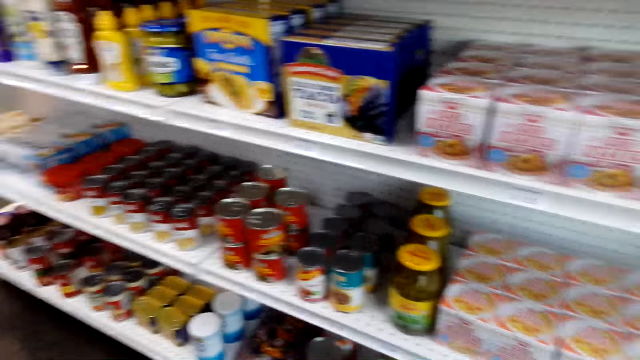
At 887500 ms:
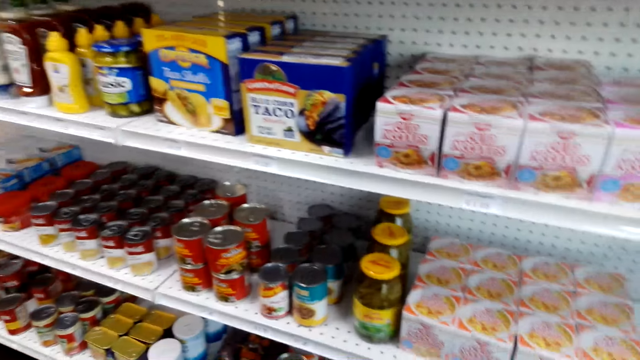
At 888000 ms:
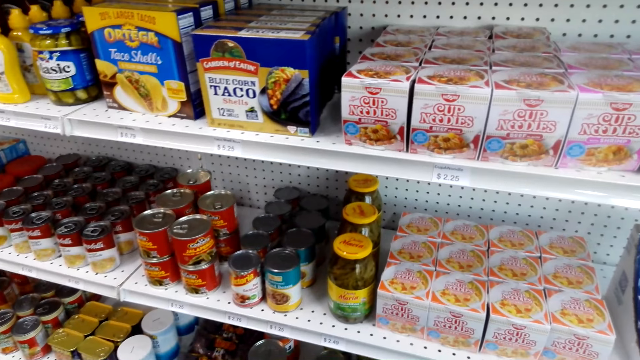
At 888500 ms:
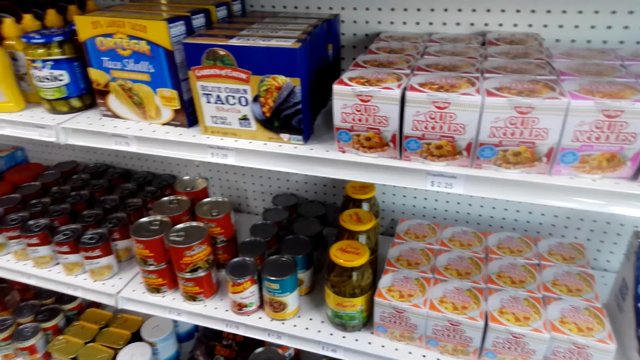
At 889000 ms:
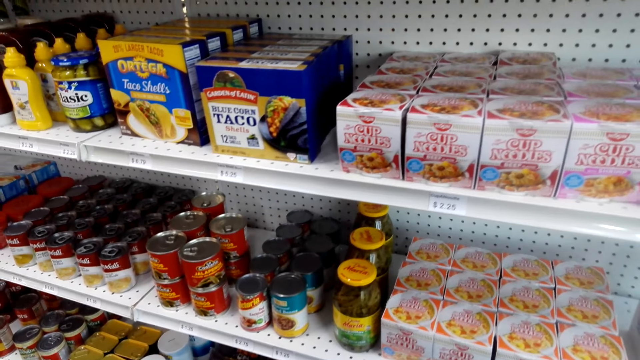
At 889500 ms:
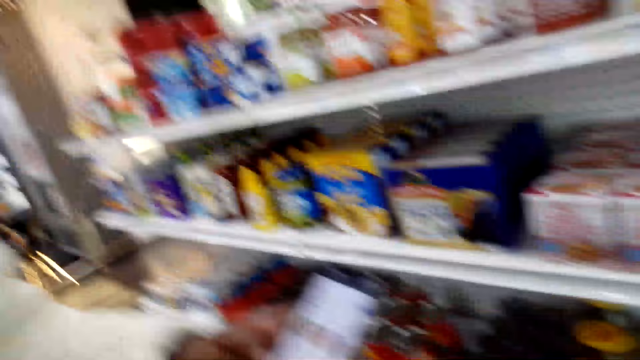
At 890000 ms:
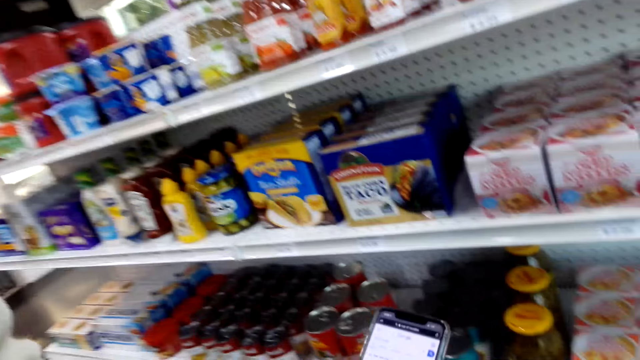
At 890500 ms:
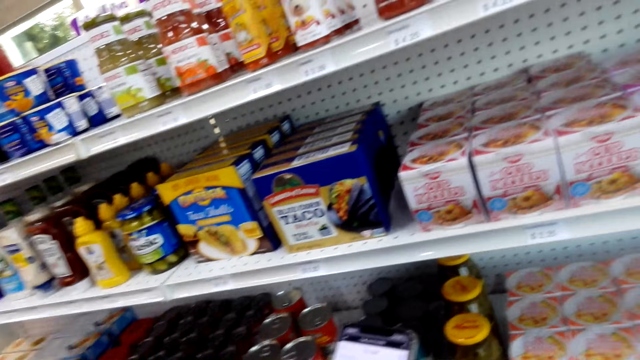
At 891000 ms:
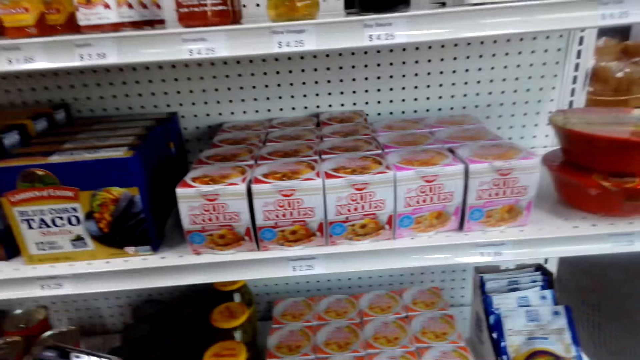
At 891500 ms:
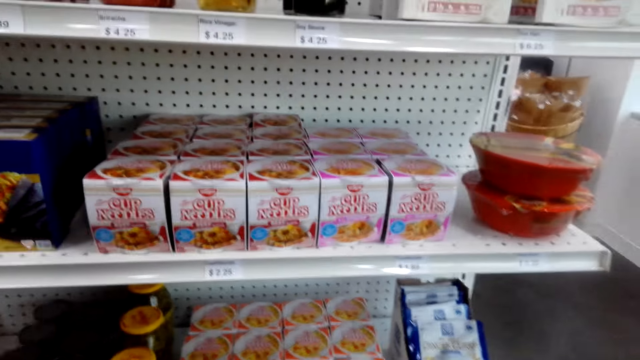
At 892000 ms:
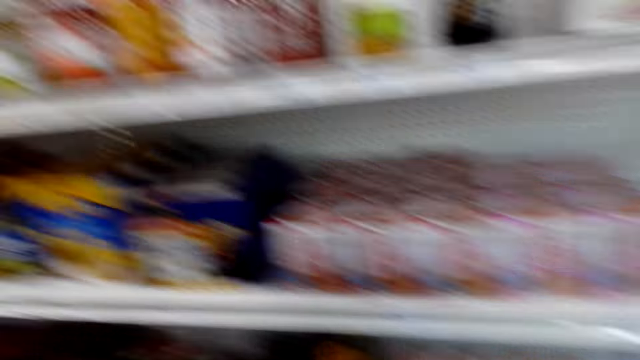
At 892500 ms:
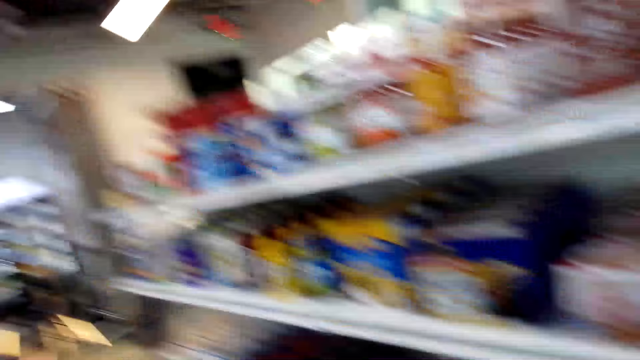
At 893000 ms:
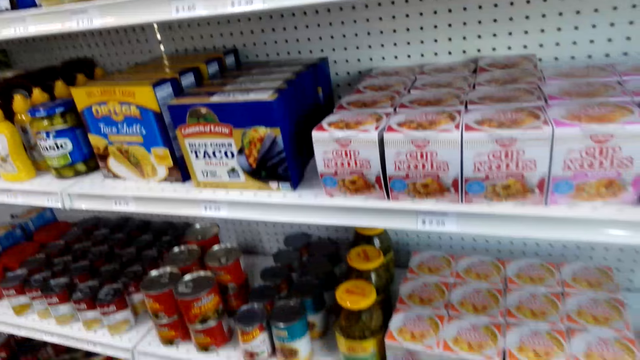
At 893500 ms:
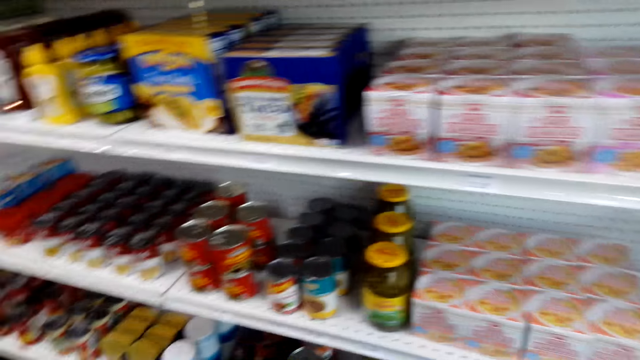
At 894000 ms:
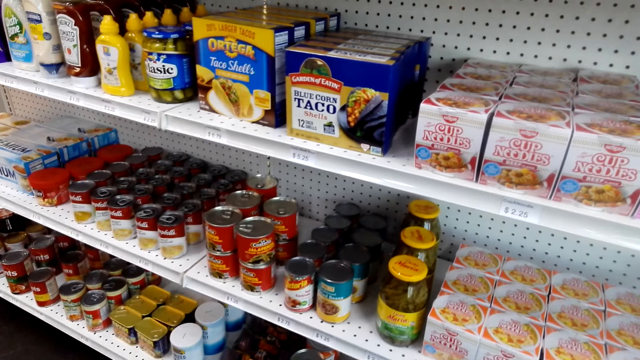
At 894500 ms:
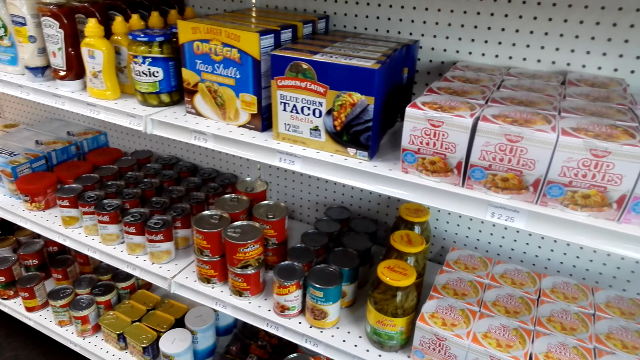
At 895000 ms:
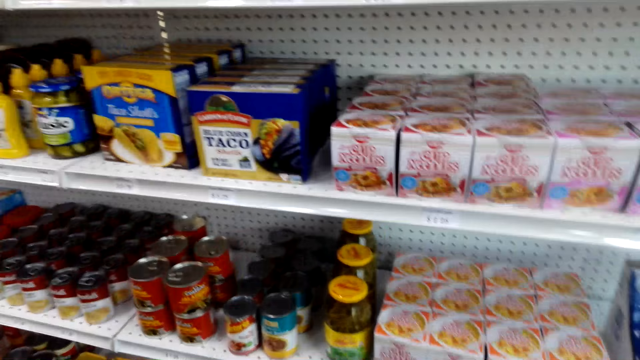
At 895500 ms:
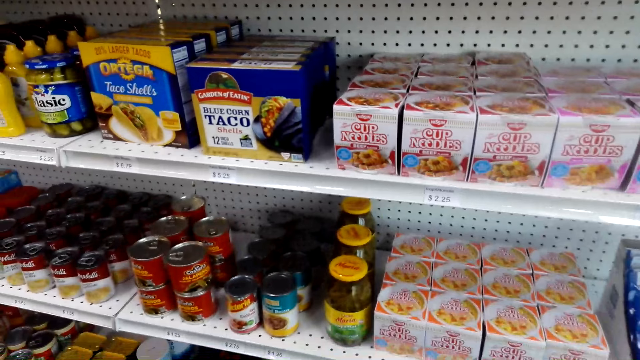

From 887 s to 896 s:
A person talks. The camera wearer talks. The person talks. The camera wearer talks.

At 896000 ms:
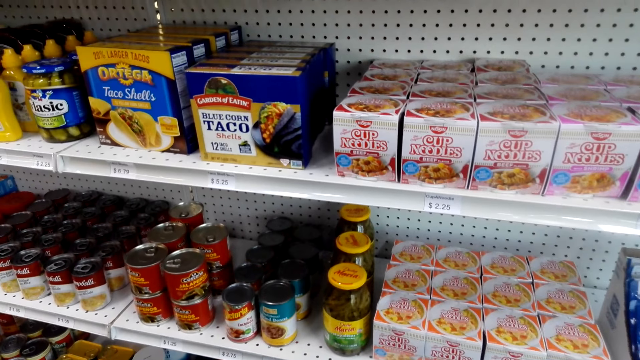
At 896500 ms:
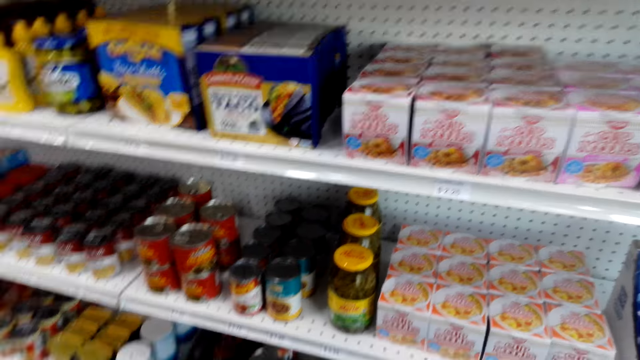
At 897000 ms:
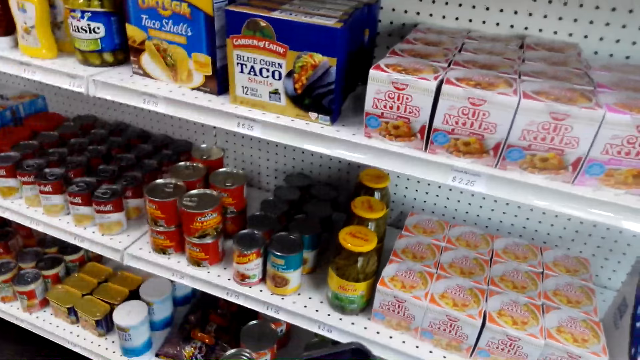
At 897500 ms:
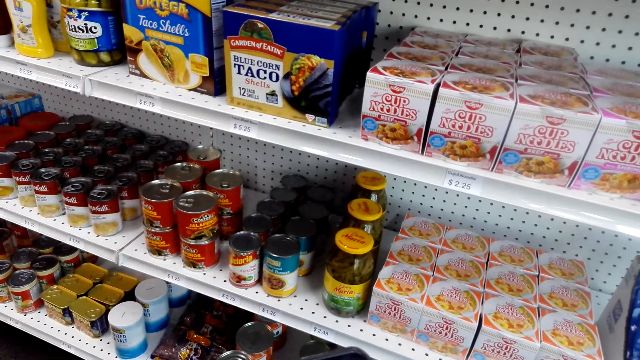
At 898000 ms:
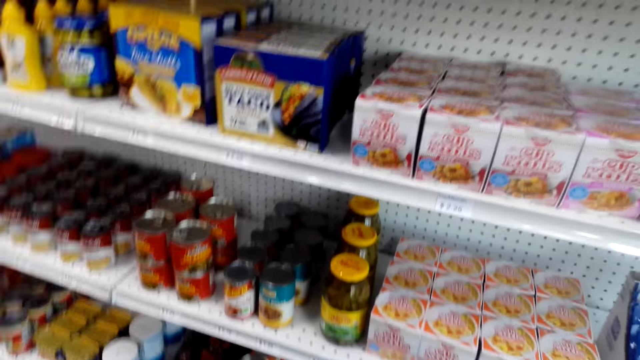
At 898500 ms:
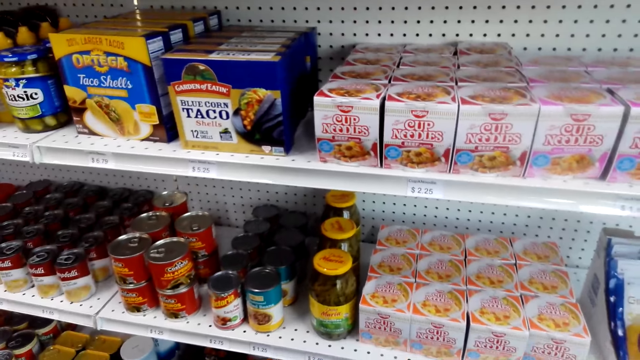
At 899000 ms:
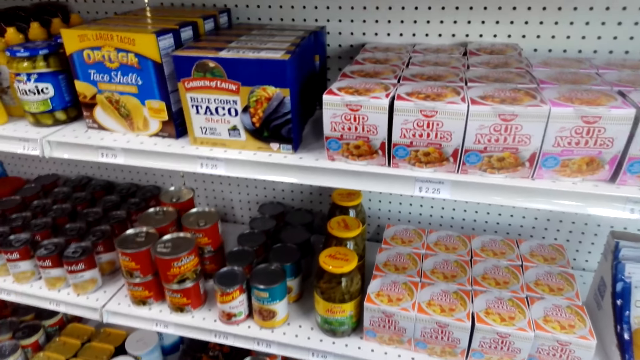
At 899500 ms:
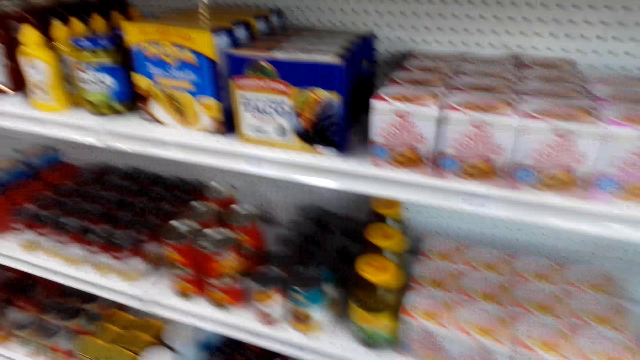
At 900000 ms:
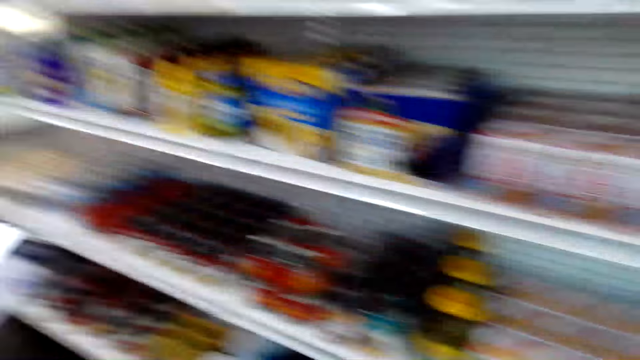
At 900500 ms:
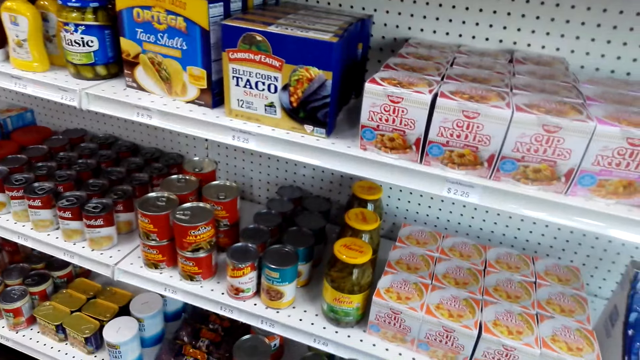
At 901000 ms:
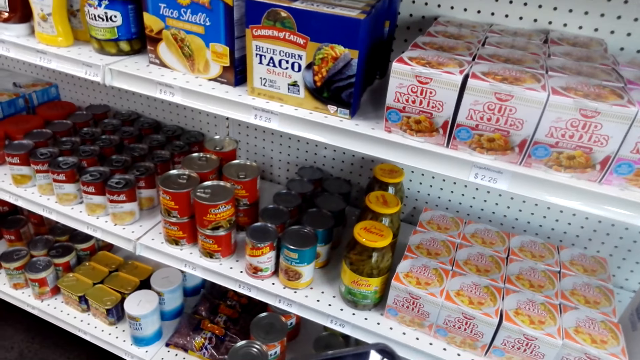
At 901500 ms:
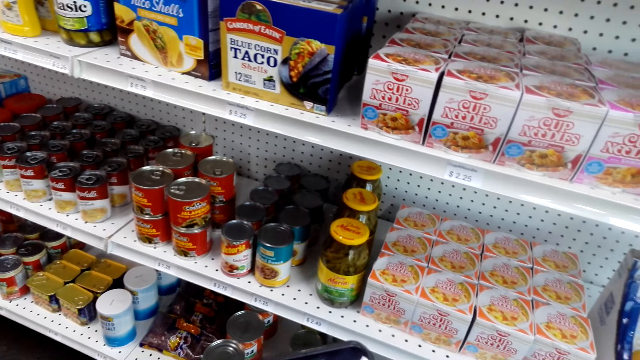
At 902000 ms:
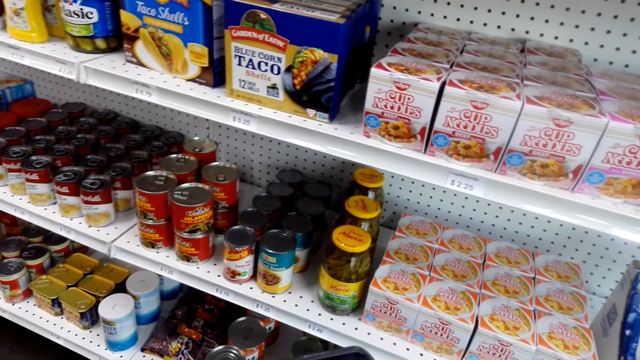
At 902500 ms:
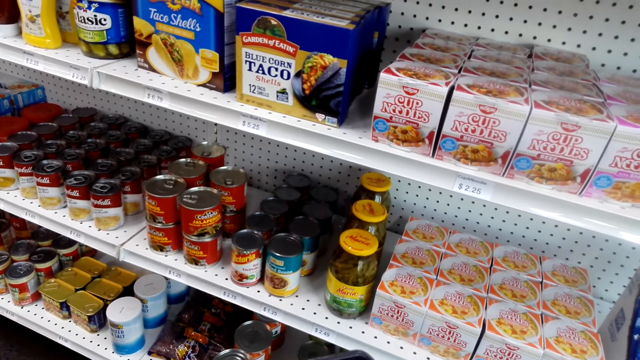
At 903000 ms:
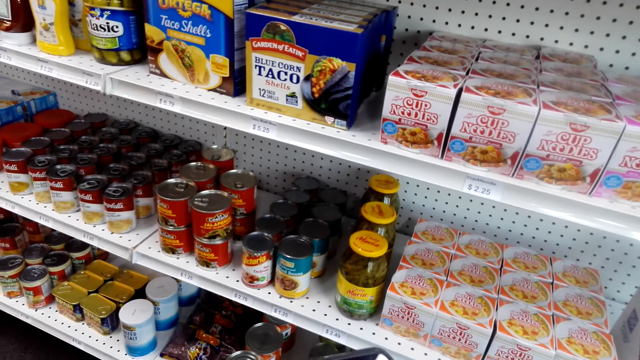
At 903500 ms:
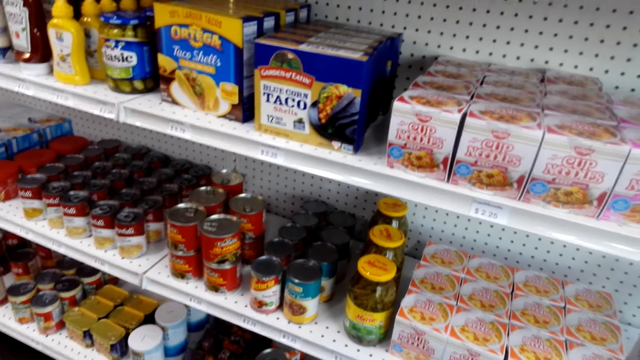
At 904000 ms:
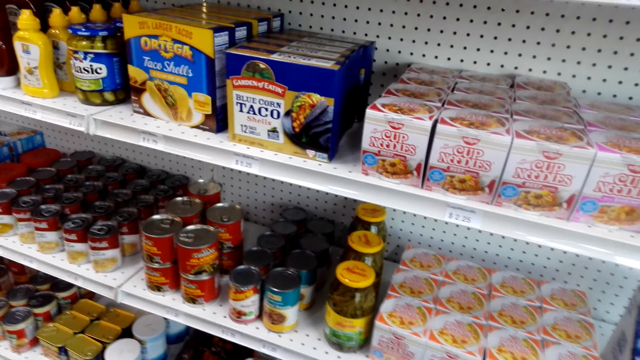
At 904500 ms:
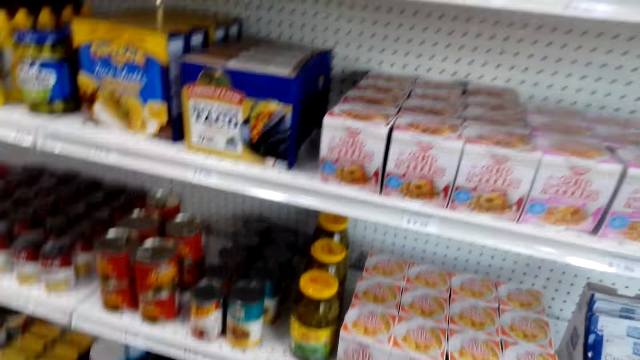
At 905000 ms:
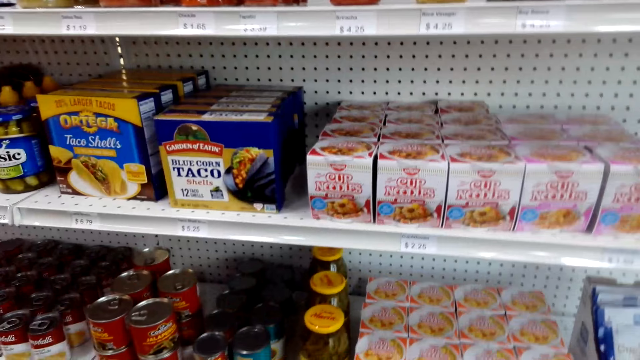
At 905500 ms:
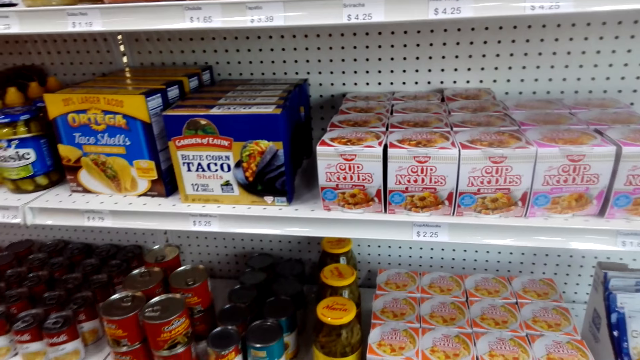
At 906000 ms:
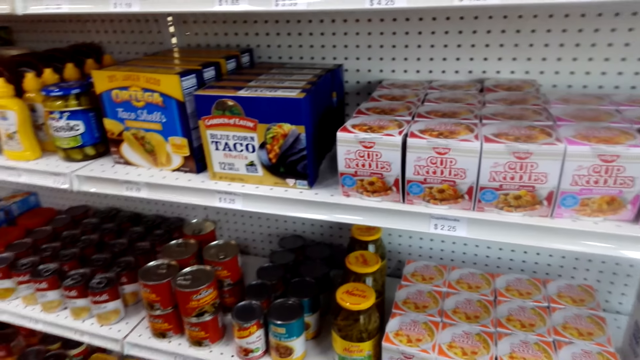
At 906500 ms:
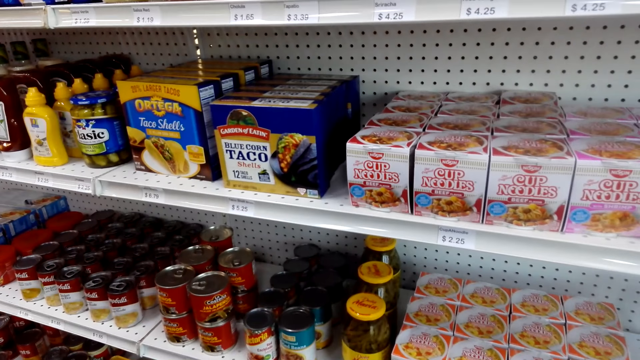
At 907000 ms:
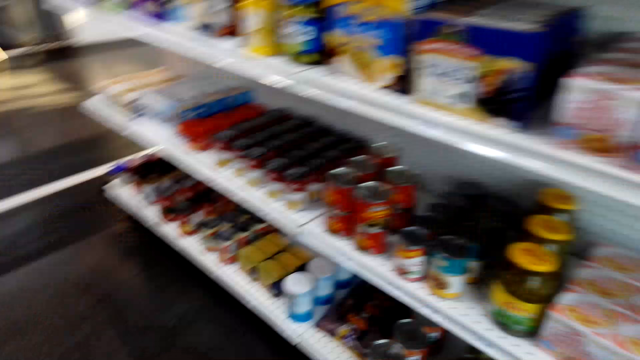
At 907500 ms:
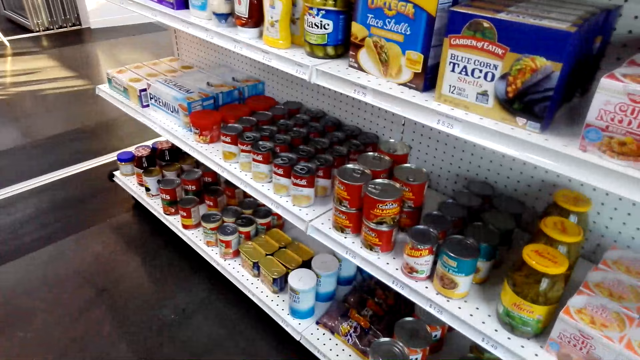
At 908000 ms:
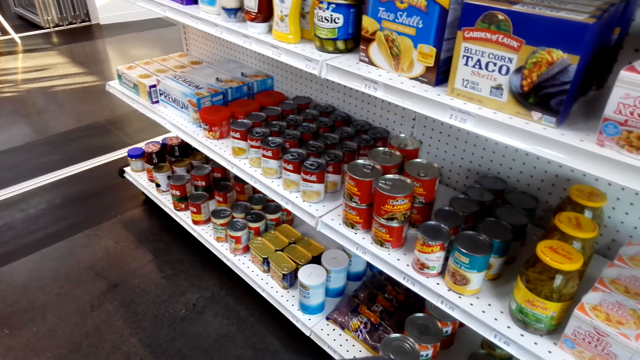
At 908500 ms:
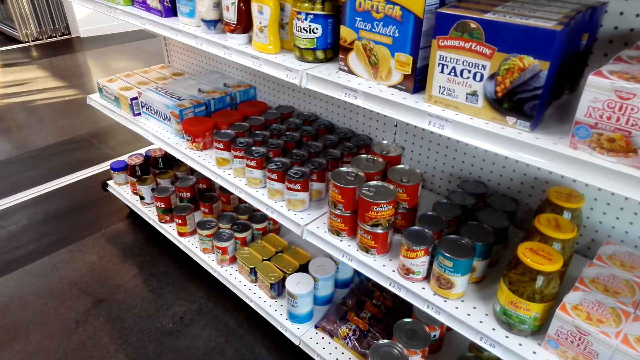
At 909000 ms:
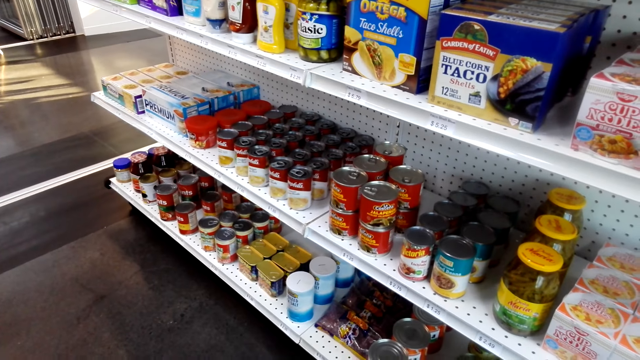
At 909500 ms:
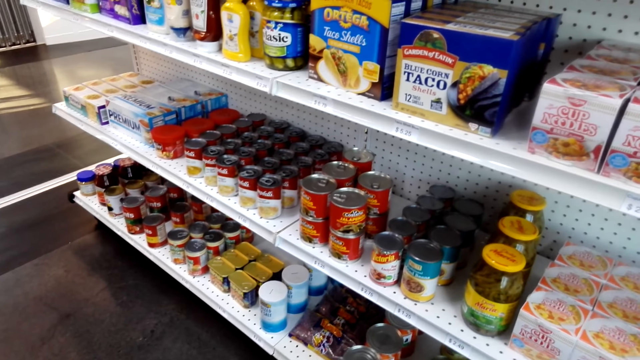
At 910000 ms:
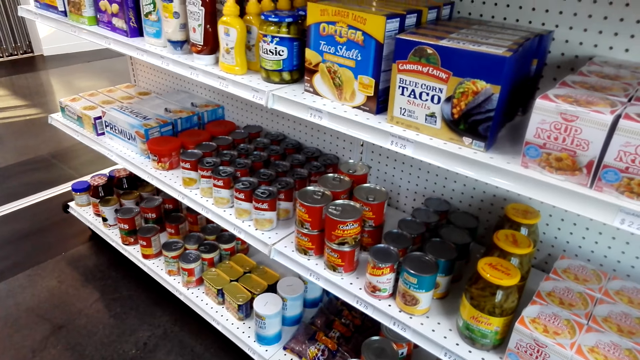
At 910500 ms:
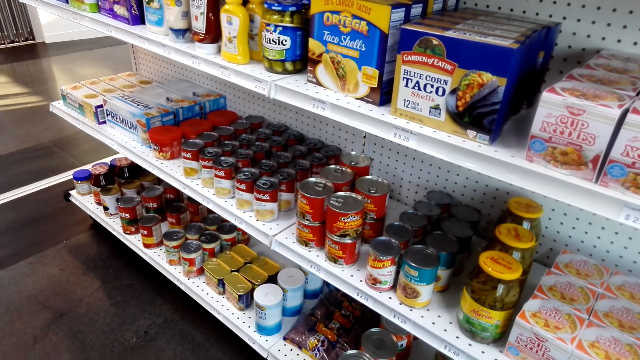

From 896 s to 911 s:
A person talks. The camera wearer talks.
